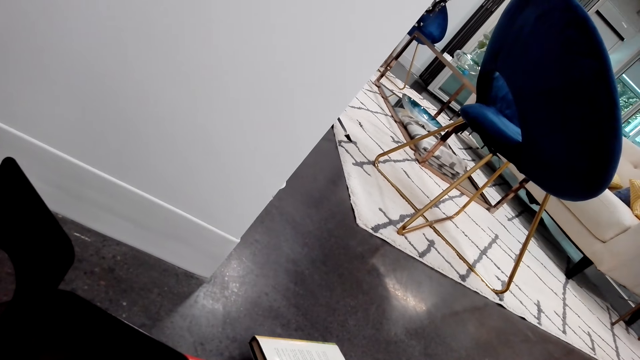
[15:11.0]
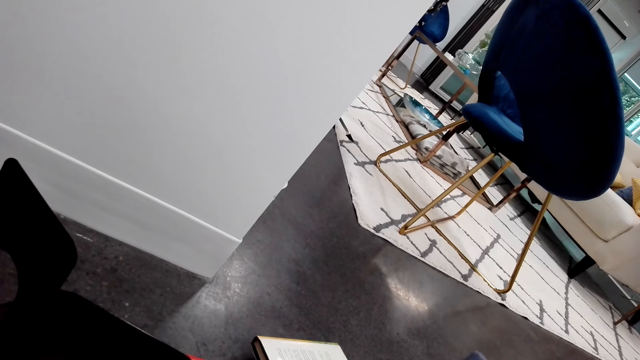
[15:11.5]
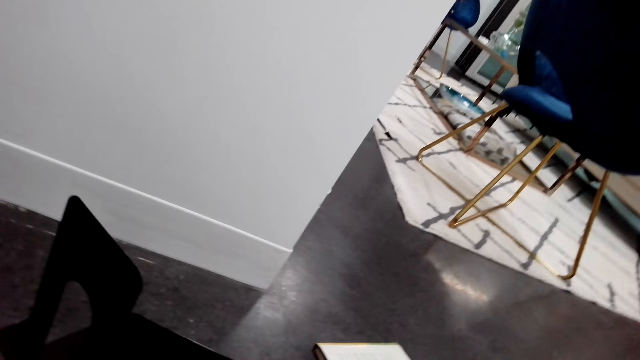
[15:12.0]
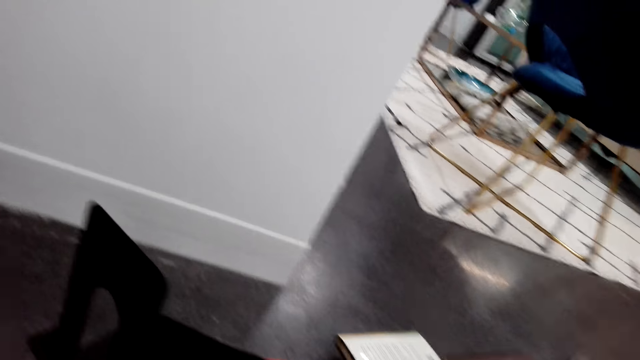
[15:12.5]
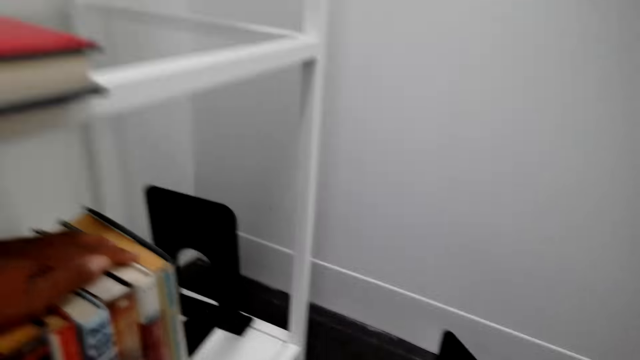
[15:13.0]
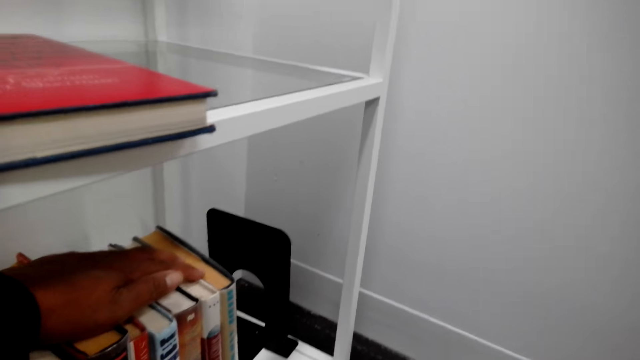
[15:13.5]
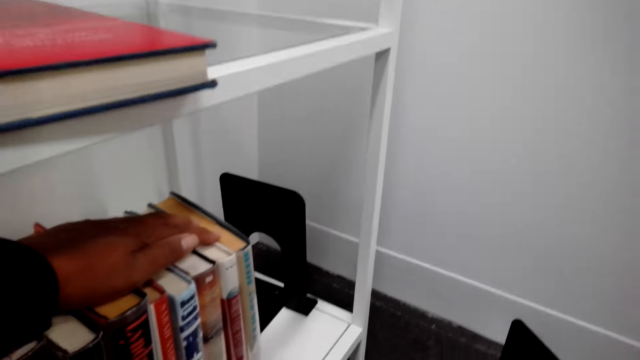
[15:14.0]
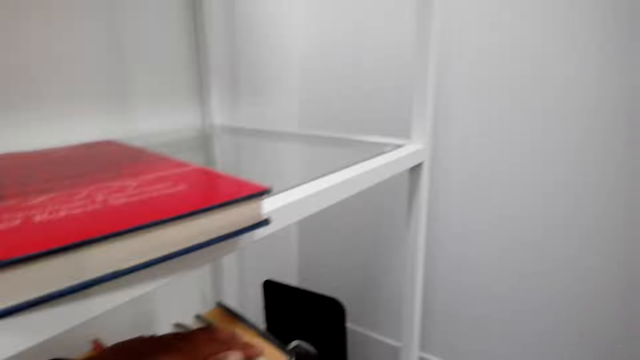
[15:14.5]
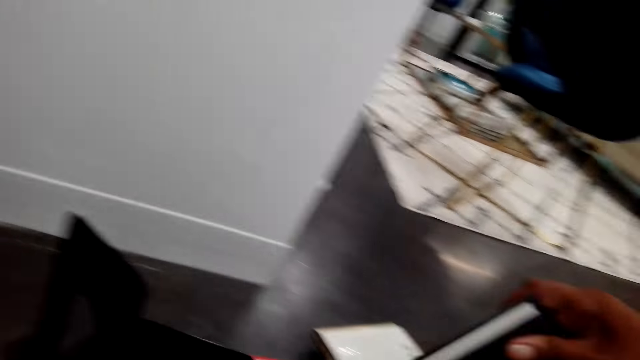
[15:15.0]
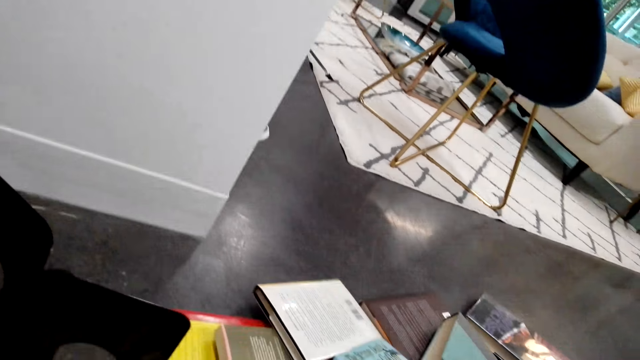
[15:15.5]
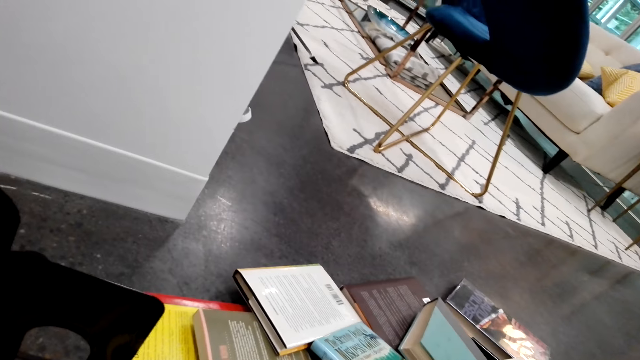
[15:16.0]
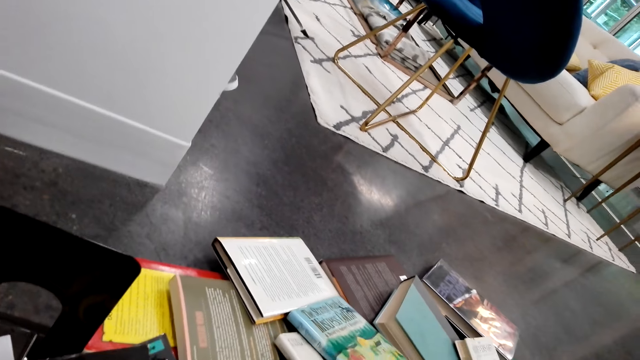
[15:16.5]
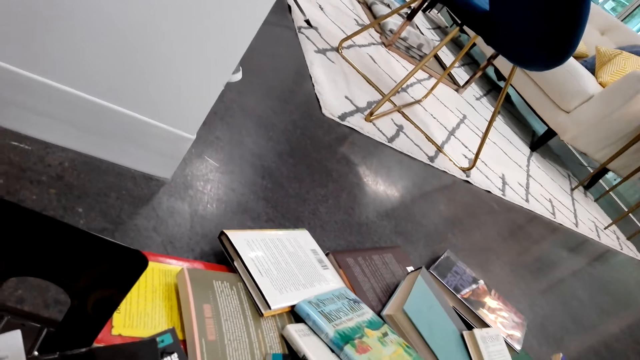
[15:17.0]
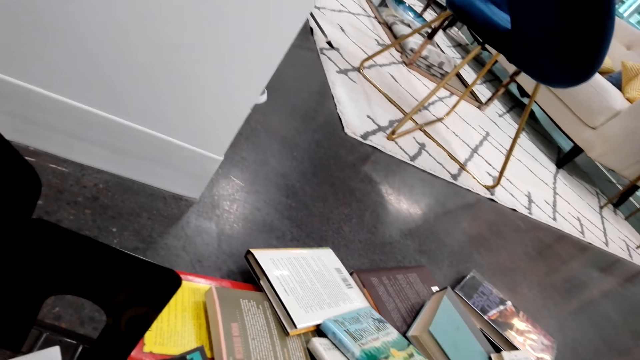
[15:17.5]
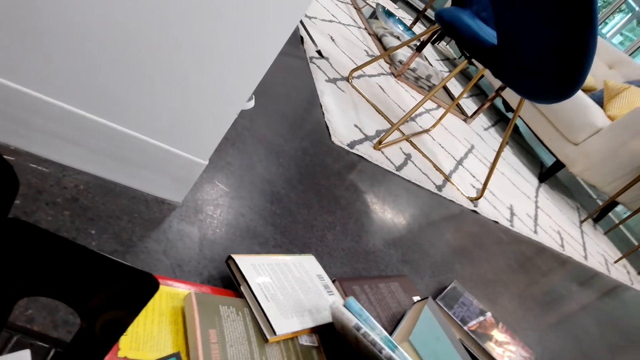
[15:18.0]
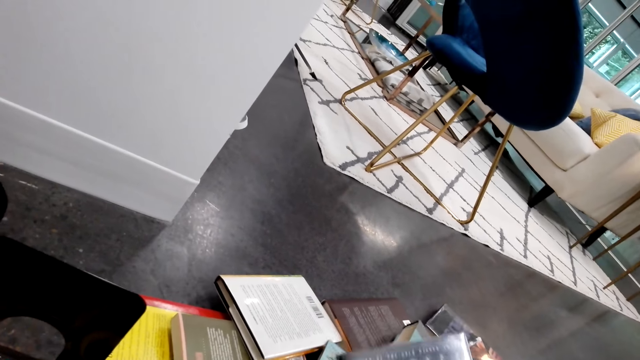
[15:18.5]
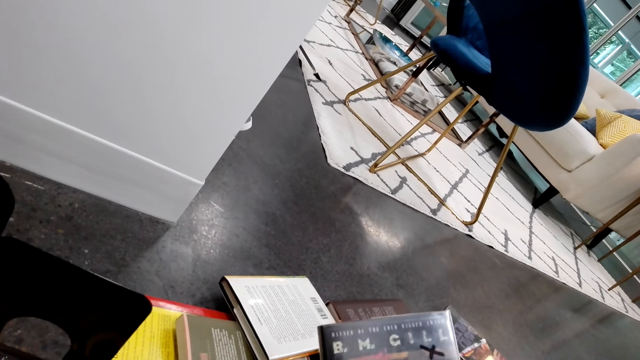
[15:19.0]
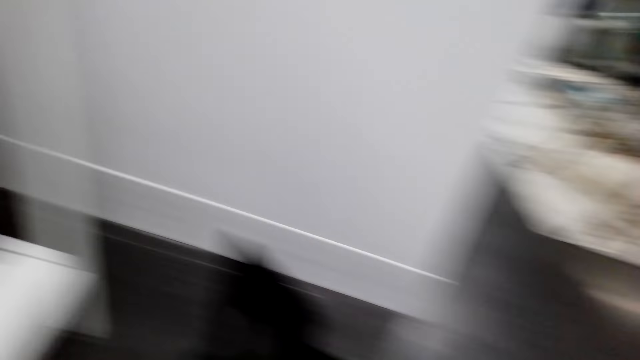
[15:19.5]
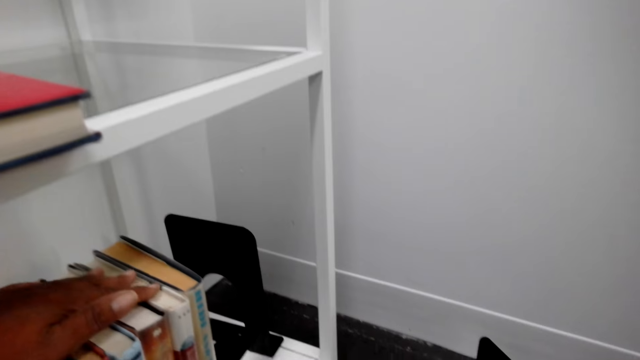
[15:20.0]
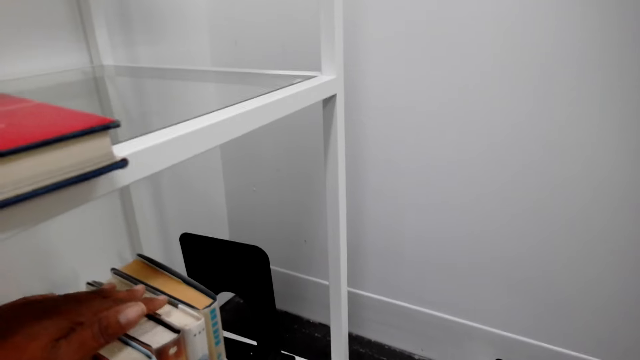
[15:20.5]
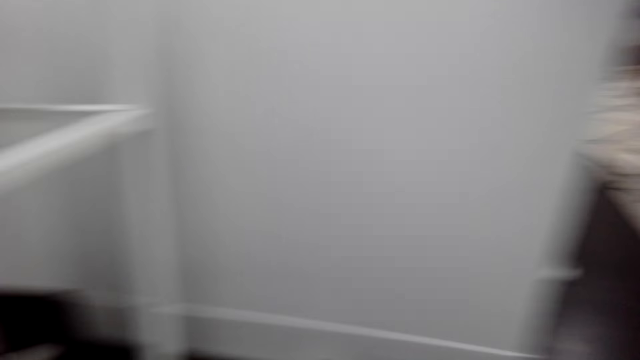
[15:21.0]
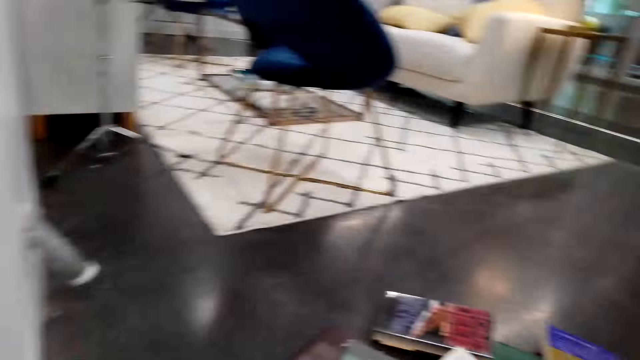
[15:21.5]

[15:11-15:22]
The camera wearer does something. They select the books on the floor. They hold a book.

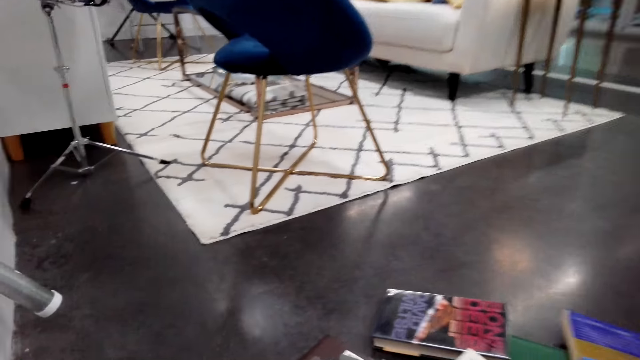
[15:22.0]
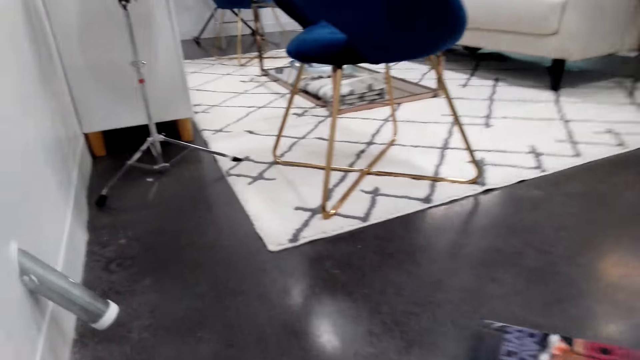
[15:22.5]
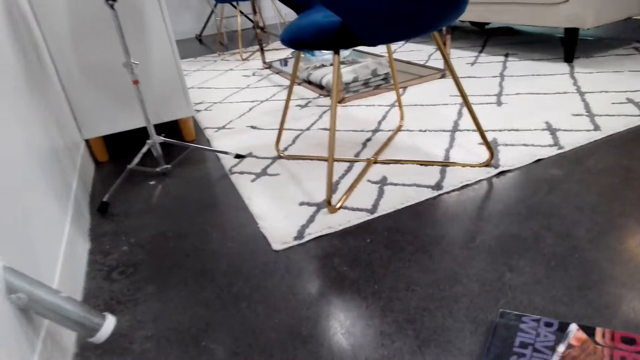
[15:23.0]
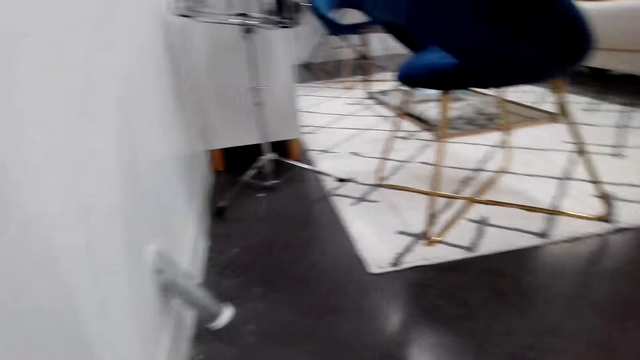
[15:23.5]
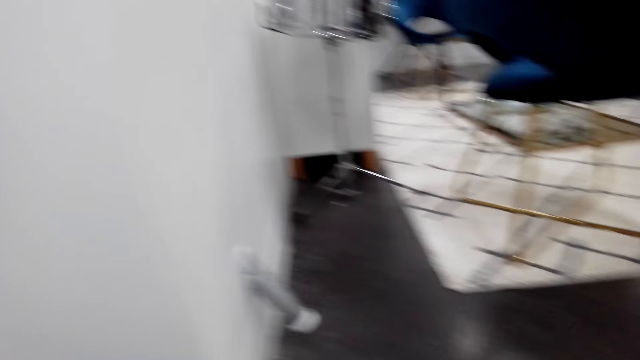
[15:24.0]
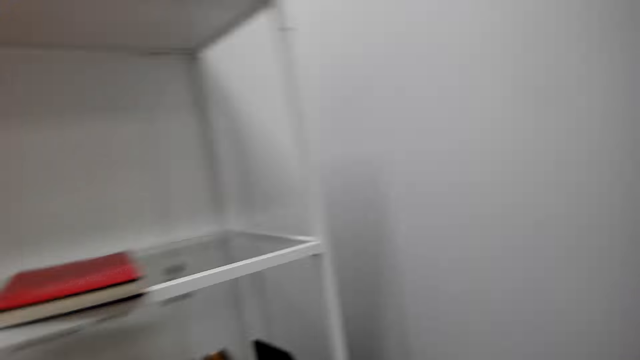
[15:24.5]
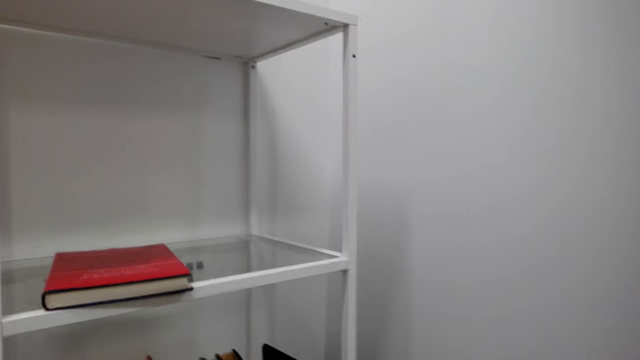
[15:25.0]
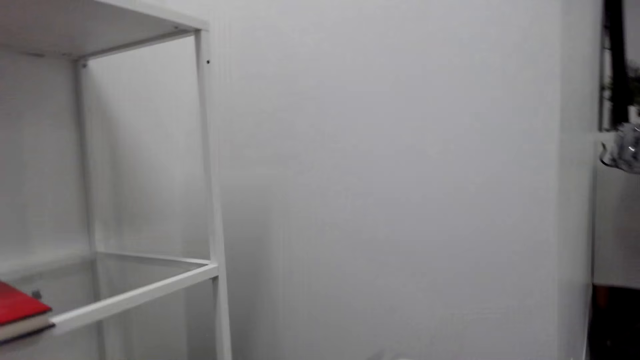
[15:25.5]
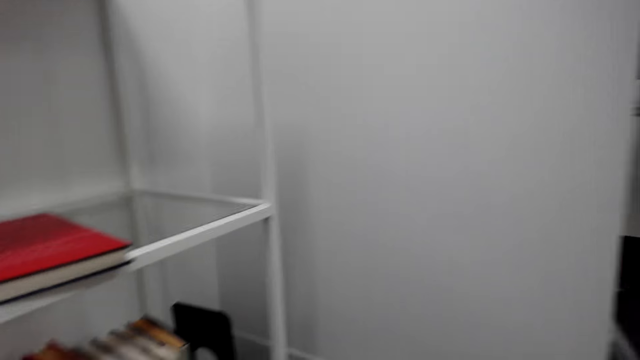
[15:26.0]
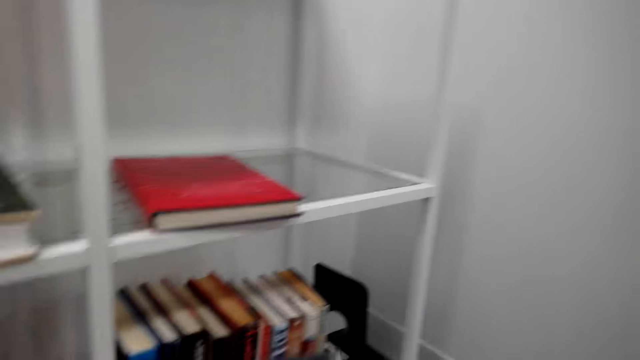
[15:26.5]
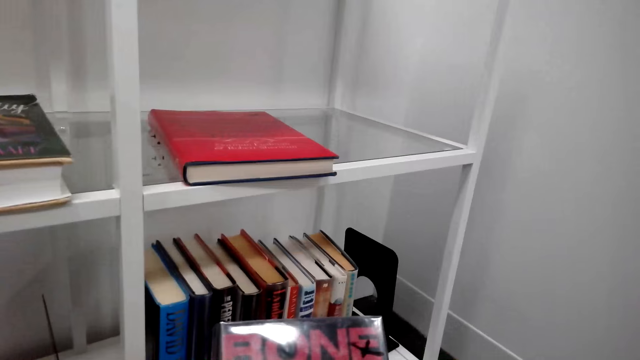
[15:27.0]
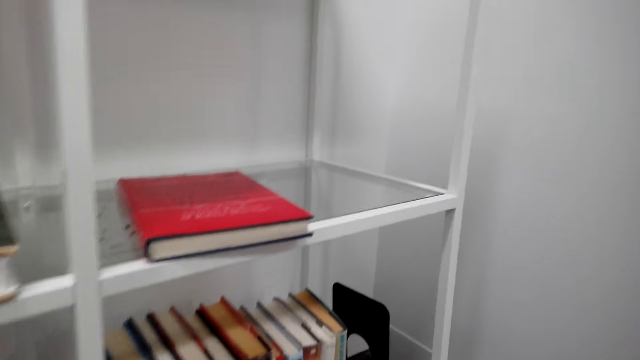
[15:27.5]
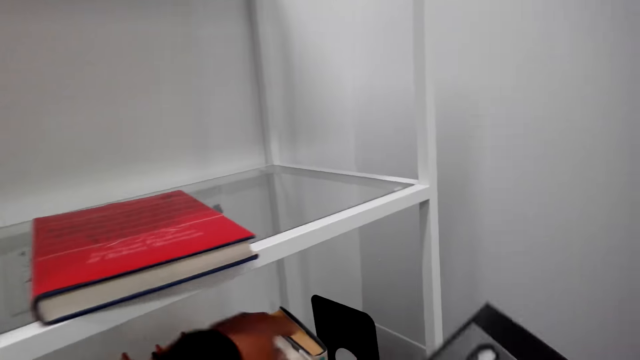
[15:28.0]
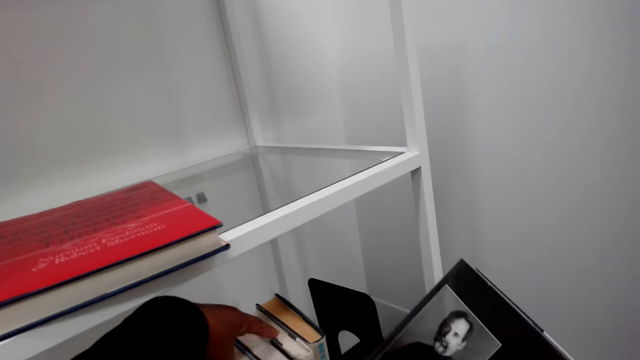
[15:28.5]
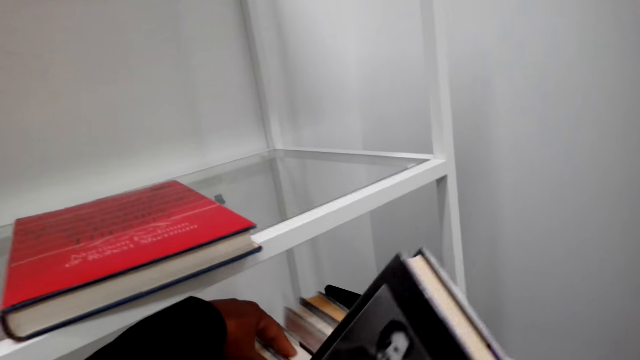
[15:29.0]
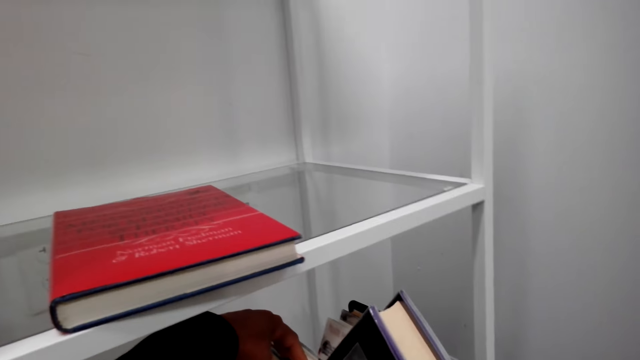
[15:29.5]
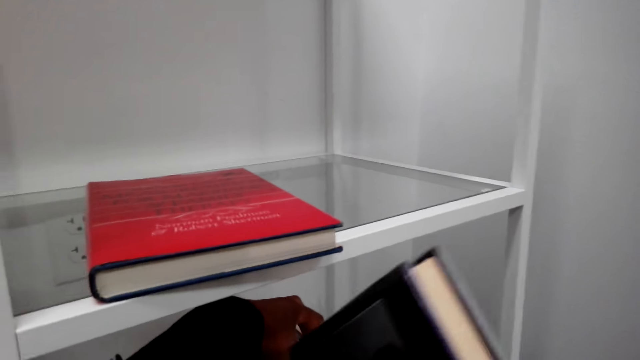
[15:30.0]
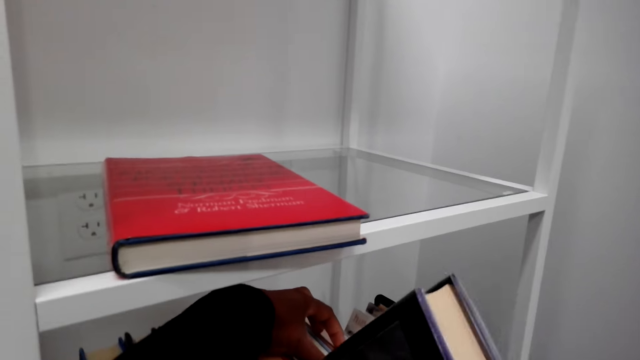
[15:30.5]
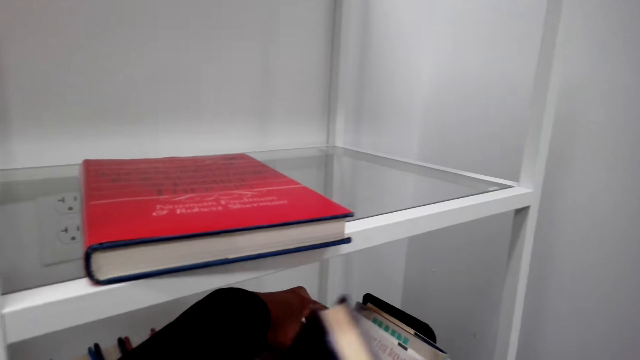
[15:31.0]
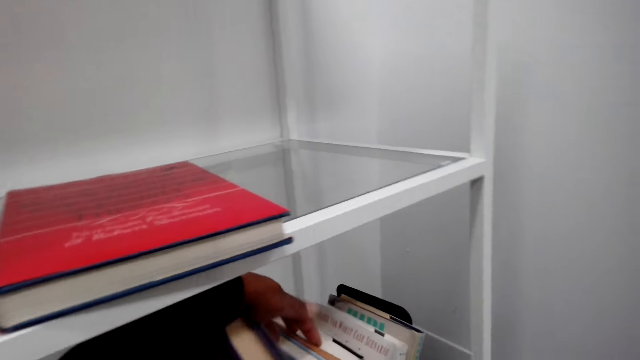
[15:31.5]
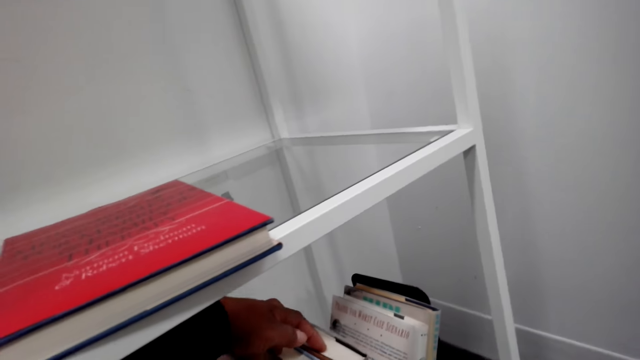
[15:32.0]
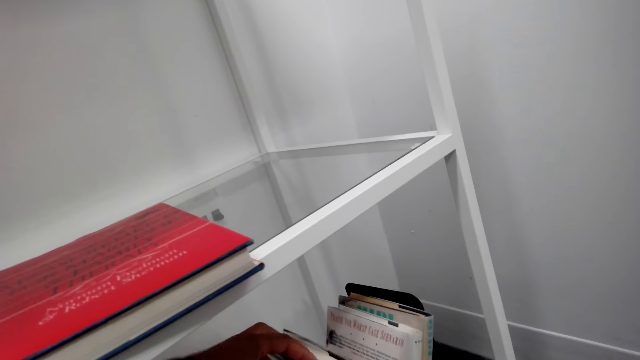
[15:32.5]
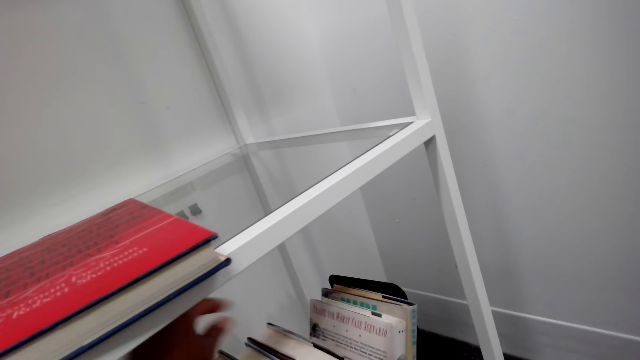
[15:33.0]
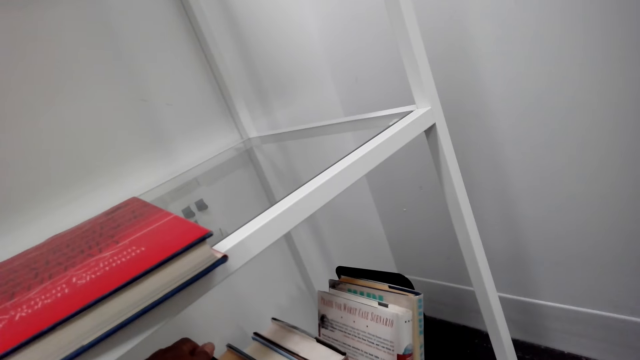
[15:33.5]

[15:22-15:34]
The camera wearer does something. They look at the book. They put the book on the shelf.
